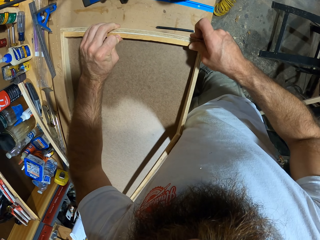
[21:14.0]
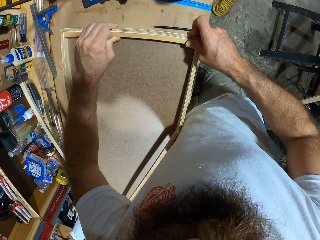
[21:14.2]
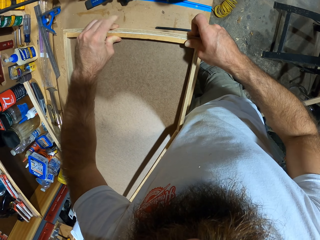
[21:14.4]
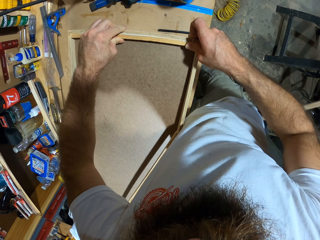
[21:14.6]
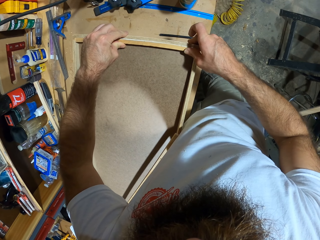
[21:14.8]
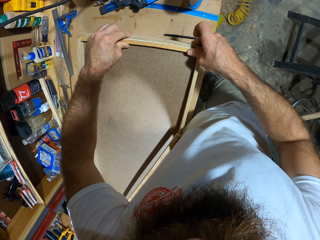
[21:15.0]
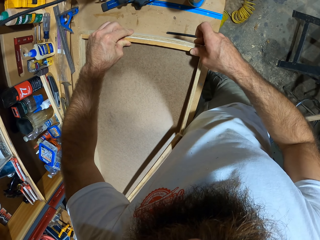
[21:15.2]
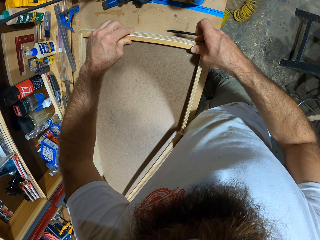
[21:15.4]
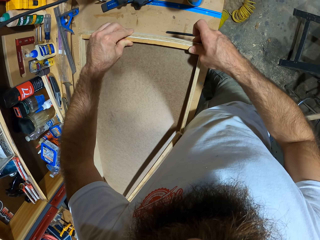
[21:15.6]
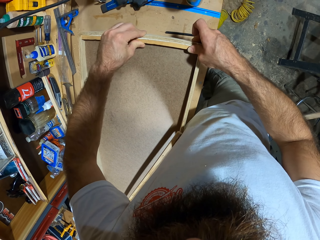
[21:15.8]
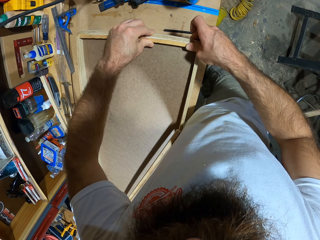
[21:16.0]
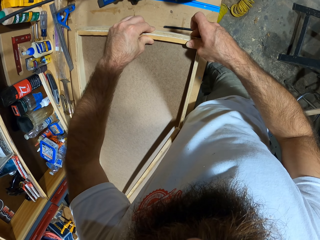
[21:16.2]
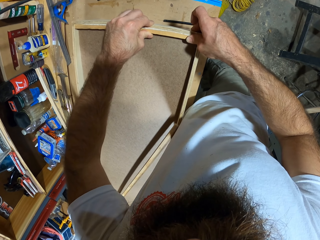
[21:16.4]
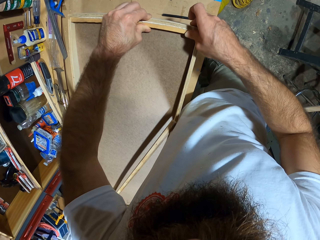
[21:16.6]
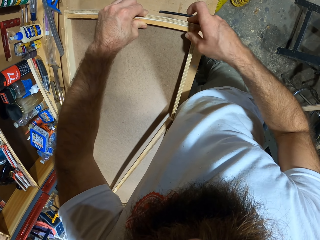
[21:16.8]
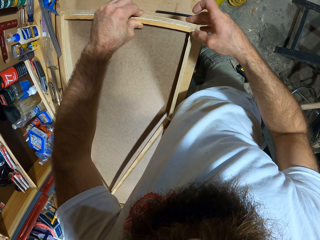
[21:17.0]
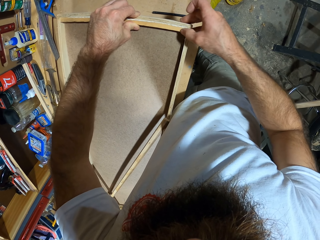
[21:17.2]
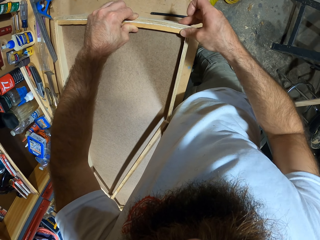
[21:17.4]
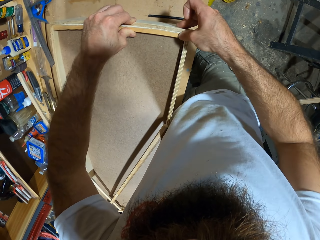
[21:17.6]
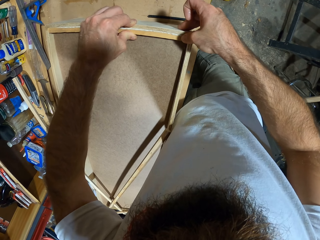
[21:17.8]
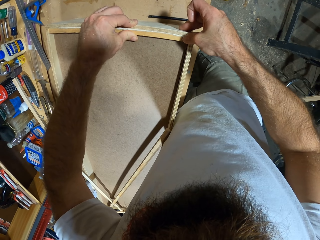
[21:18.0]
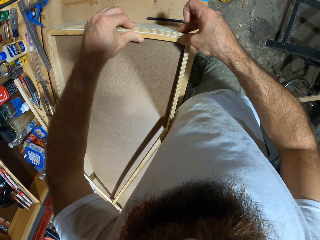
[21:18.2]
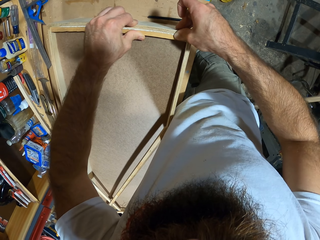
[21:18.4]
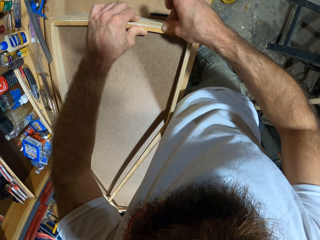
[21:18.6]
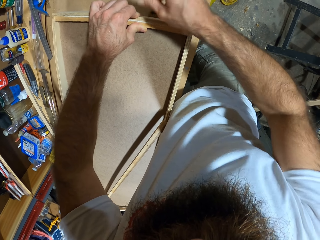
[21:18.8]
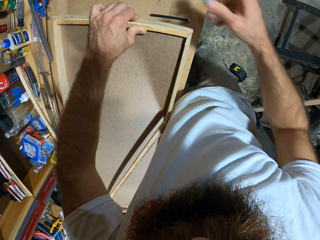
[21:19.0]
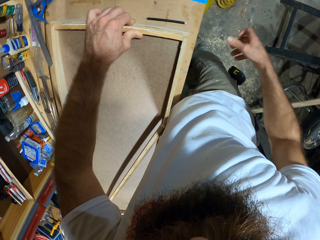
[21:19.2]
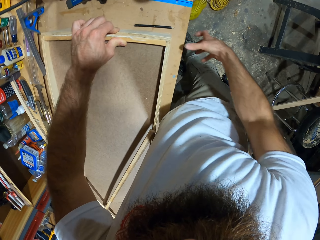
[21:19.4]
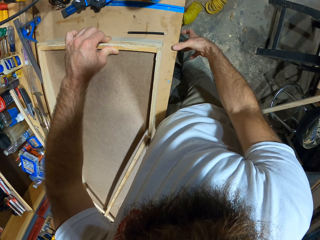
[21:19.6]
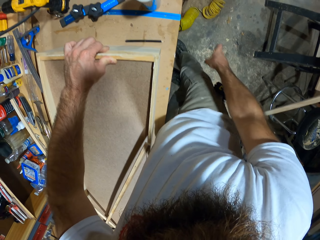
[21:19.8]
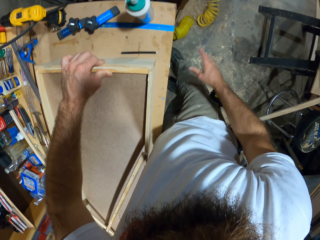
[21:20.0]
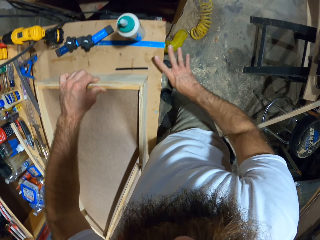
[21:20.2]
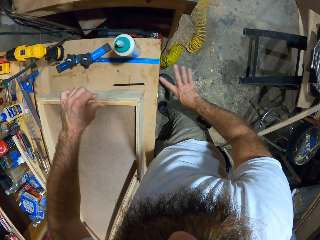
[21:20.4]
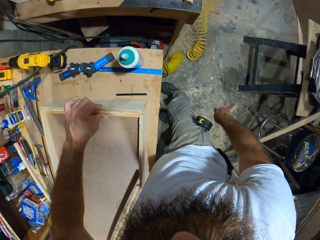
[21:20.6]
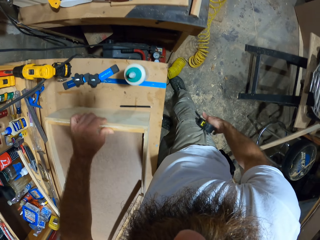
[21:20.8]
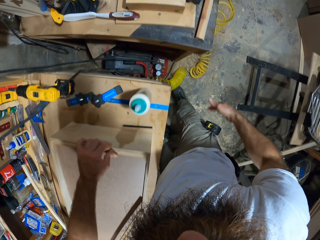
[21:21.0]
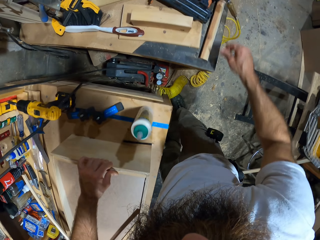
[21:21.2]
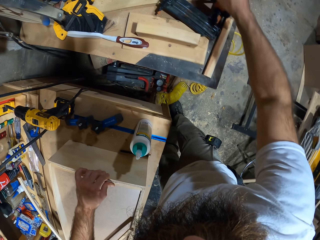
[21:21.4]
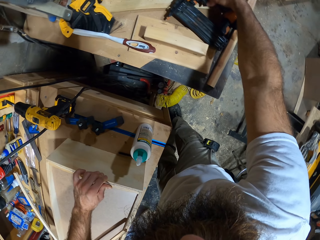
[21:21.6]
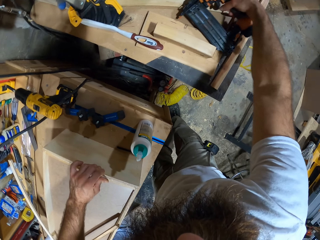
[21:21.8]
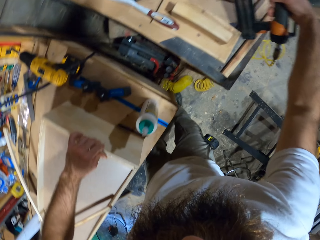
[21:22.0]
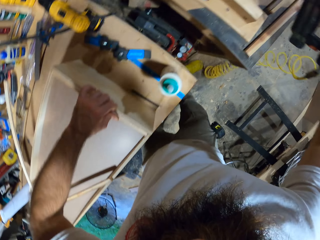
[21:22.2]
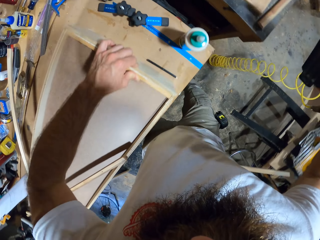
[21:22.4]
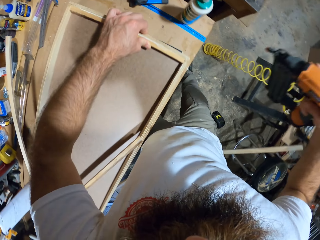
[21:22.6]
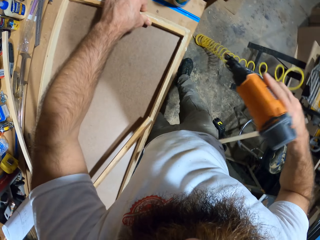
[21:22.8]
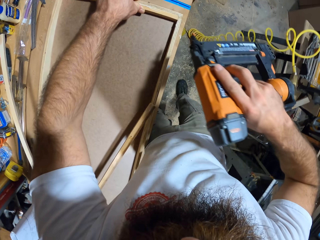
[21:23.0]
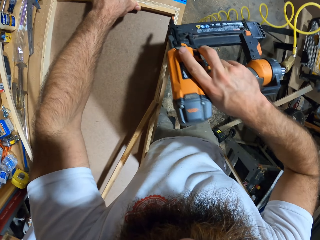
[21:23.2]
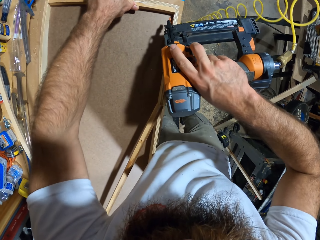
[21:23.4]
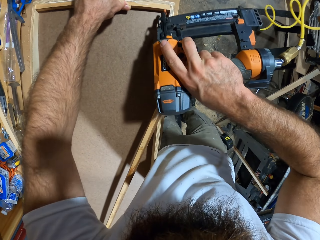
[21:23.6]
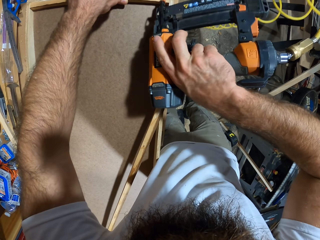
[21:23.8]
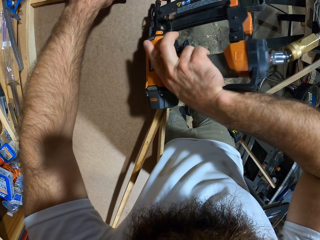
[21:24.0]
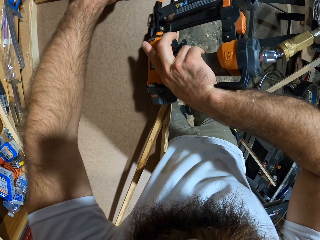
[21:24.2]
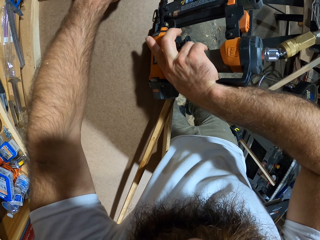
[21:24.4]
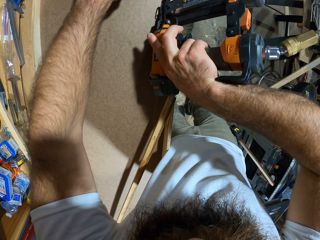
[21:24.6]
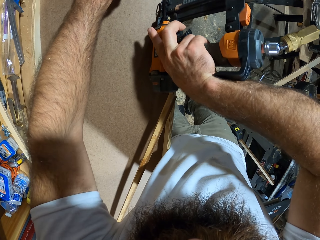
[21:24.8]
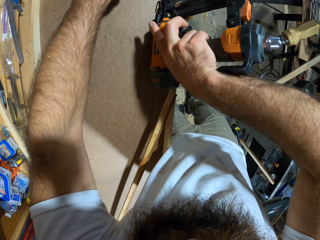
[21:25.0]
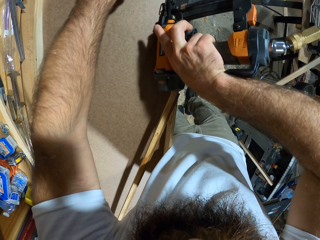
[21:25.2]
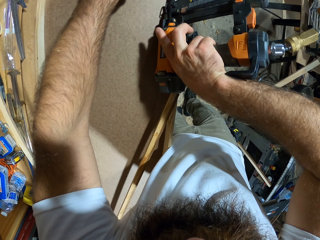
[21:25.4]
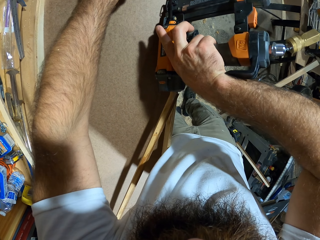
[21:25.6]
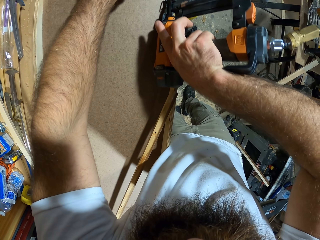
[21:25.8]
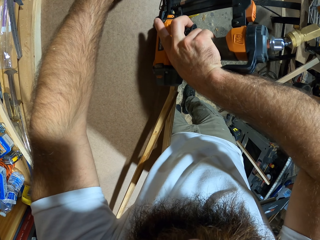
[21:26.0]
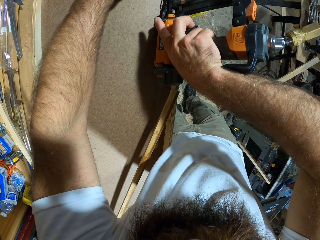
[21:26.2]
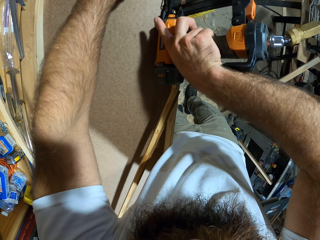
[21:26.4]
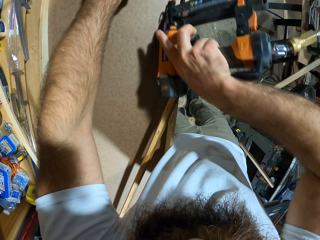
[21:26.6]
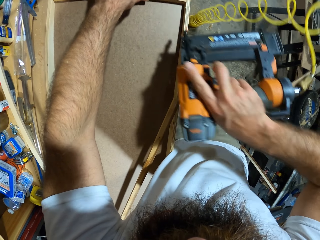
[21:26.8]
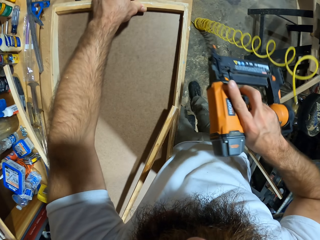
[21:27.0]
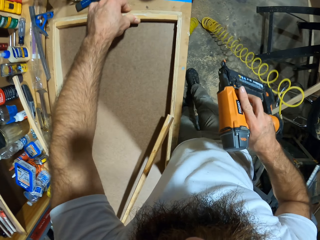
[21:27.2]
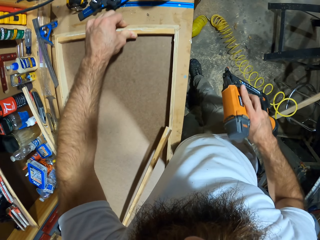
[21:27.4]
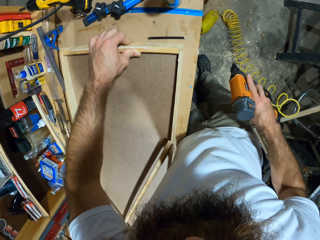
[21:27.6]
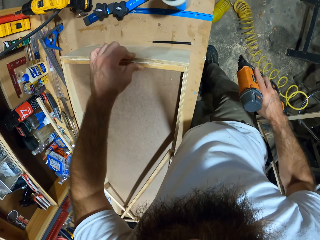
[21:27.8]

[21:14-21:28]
The camera wearer wipes the glue with a finger. He wipes his right hand on the workbench. He picks up the gauge-finish-nailer from the workbench with his right hand. He drives a nail into the wooden board with the gauge-finish-nailer in his right hand.

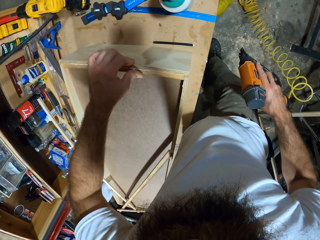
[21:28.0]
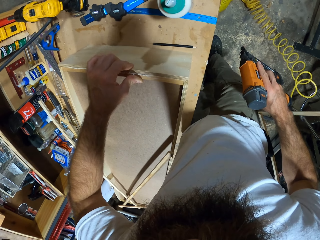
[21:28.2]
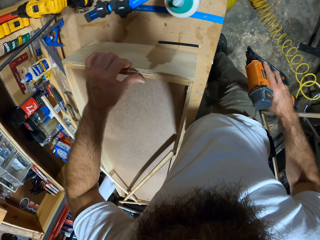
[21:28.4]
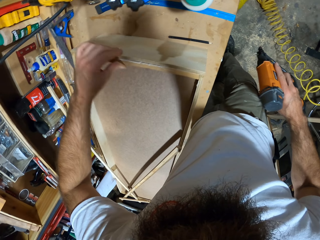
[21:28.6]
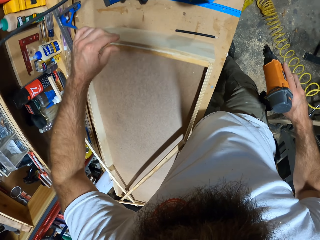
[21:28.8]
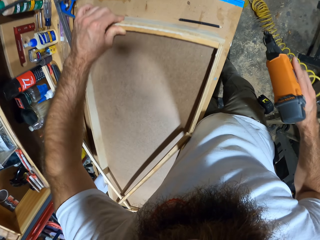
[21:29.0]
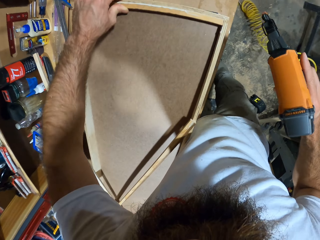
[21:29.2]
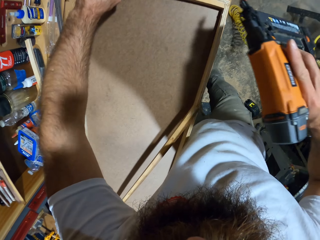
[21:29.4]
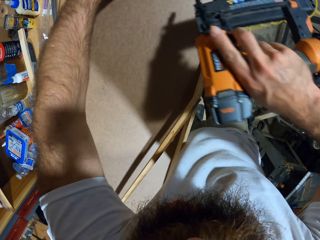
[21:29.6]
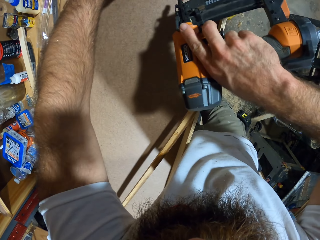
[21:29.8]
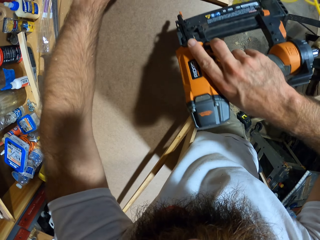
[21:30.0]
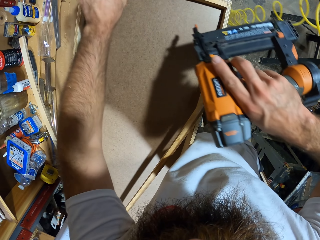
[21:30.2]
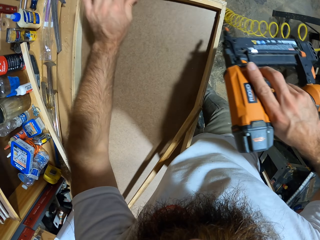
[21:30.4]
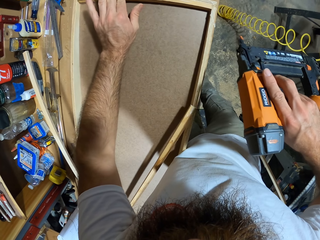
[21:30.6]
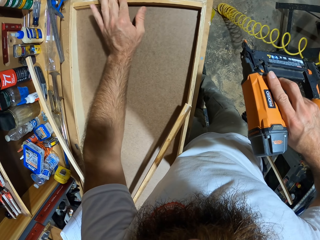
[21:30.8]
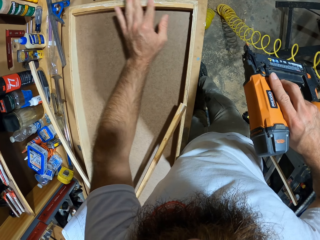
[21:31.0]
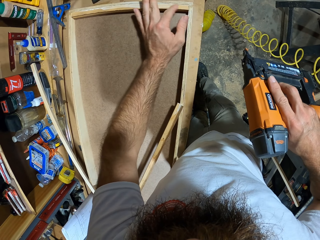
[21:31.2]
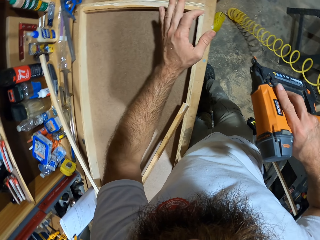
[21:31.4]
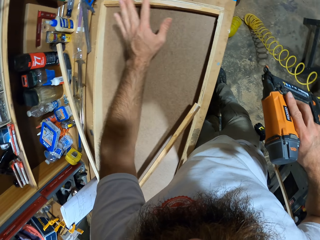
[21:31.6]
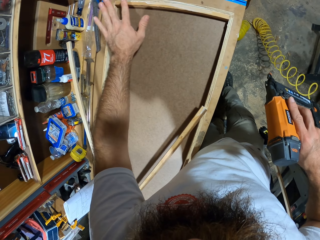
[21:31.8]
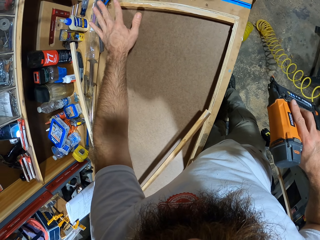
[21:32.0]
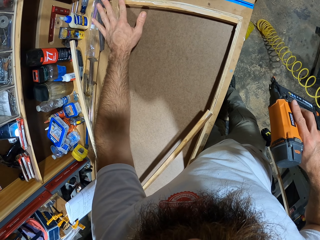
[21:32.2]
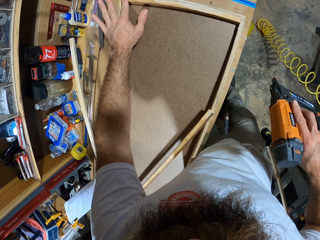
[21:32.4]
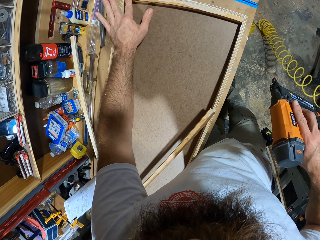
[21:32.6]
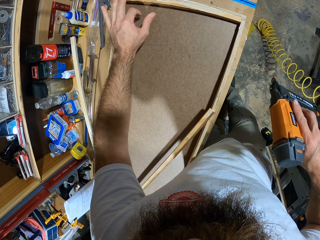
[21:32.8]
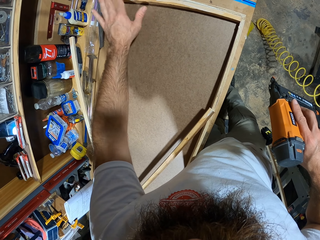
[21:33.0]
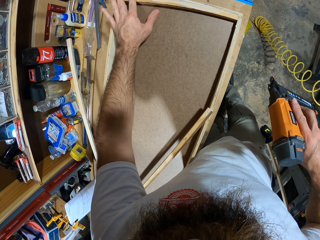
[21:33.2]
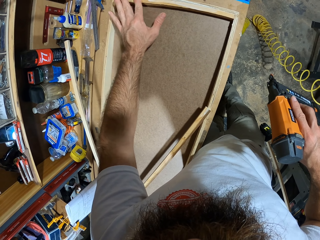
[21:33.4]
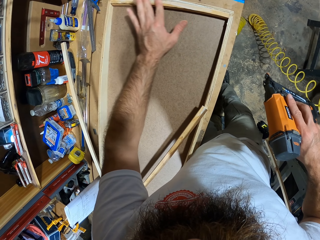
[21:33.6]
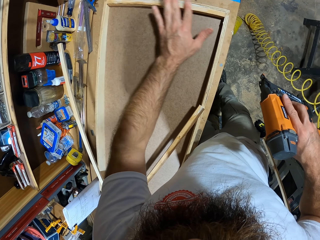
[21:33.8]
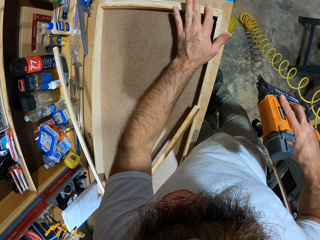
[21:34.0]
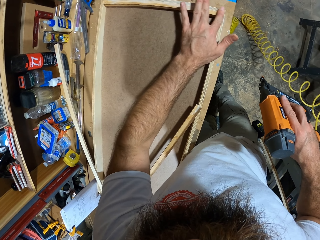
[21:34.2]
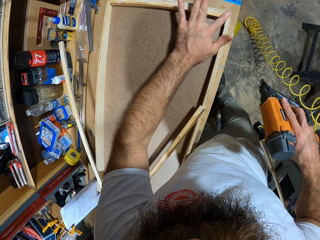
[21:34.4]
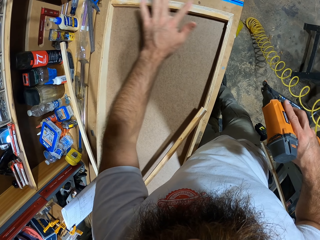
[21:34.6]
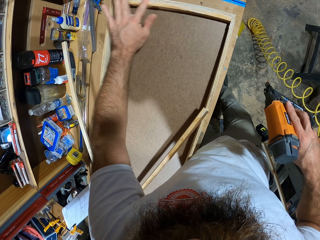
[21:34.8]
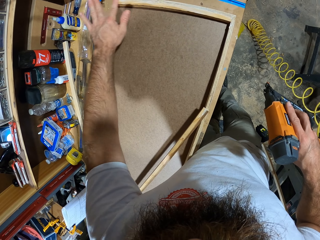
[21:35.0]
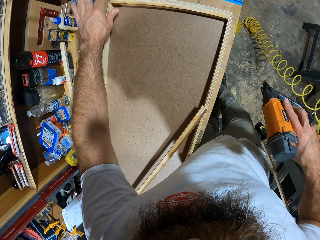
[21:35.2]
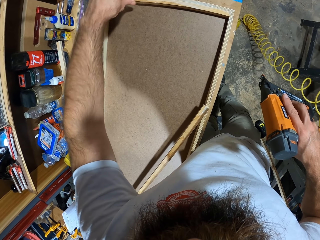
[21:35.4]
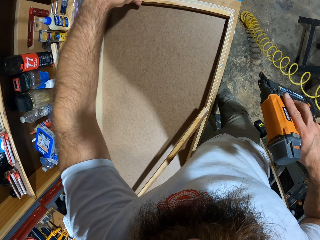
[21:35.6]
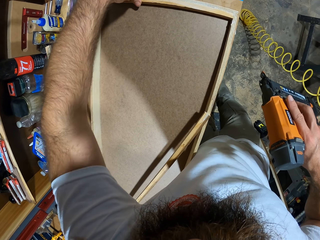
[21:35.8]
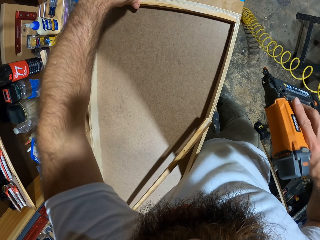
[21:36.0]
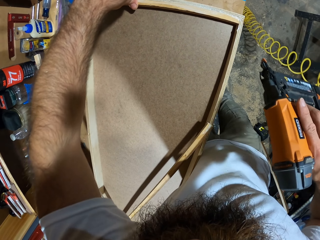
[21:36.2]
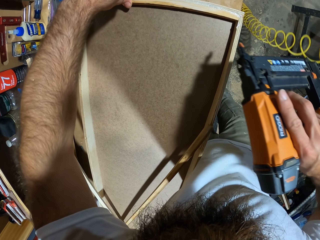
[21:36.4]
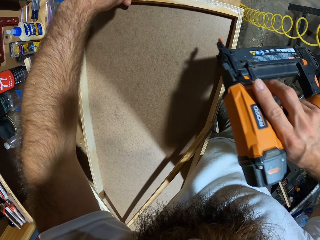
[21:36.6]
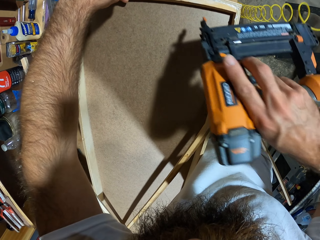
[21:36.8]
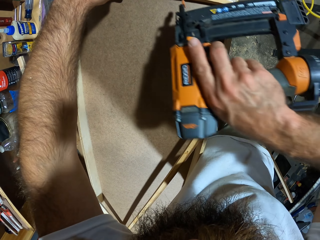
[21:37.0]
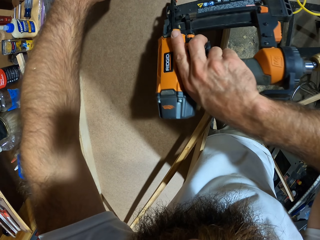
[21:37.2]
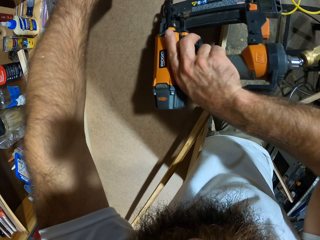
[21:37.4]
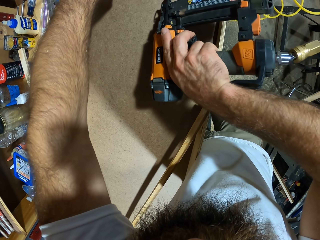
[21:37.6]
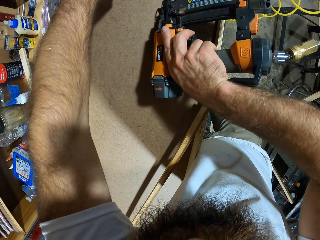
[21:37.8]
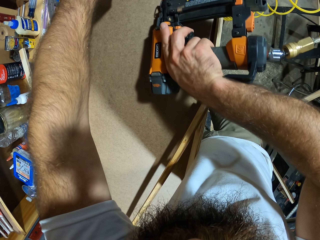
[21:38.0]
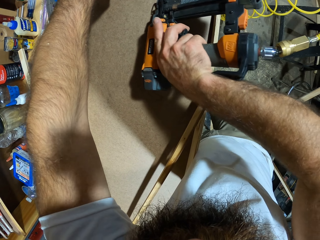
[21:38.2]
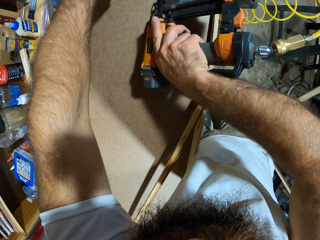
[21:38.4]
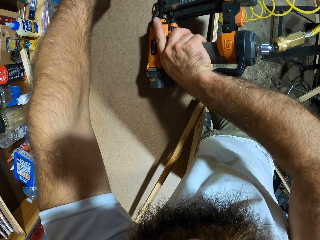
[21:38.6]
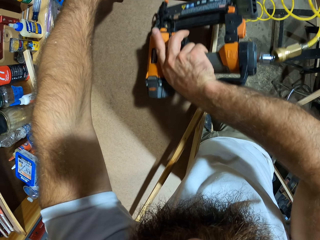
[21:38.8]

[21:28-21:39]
The camera wearer checks the woodcraft. He wipes the wooden board with his left hand. He places his left hand on the wooden board. He drives nails into the wooden board with the gauge-finish-nailer in his right hand.
